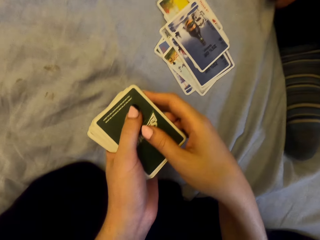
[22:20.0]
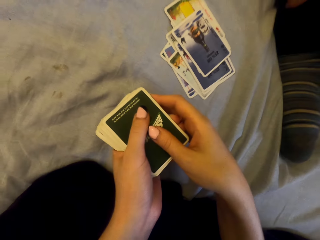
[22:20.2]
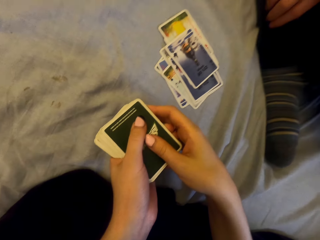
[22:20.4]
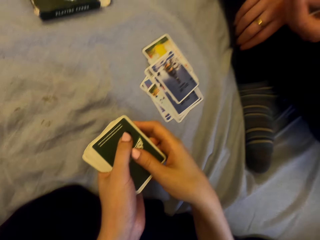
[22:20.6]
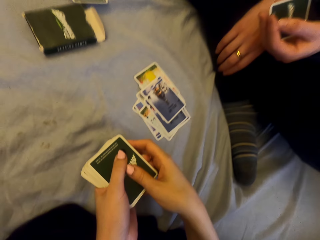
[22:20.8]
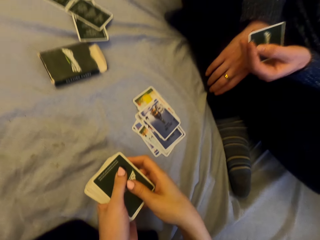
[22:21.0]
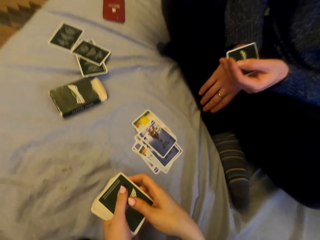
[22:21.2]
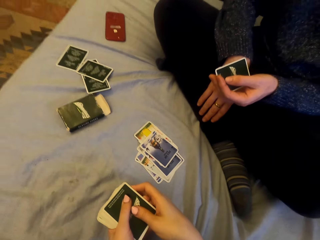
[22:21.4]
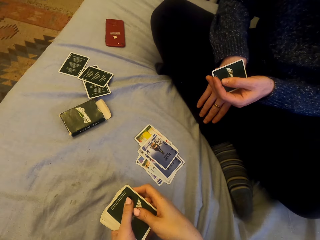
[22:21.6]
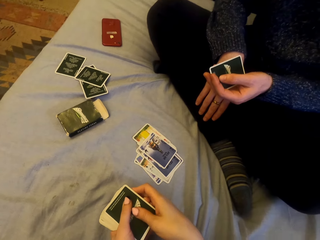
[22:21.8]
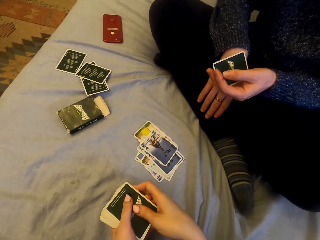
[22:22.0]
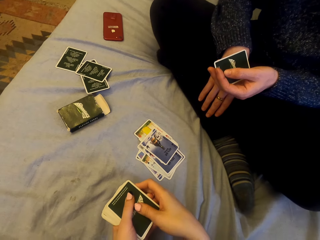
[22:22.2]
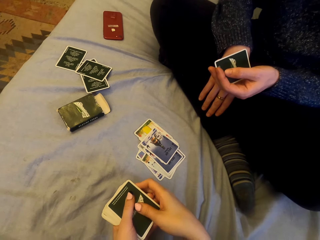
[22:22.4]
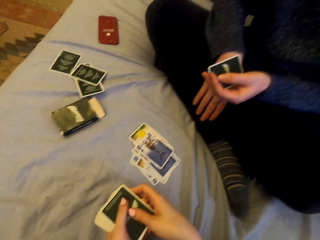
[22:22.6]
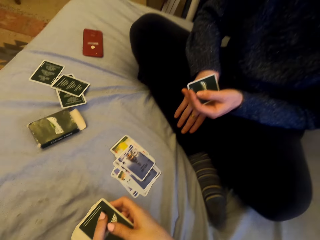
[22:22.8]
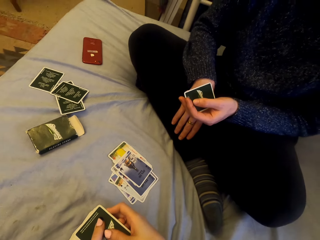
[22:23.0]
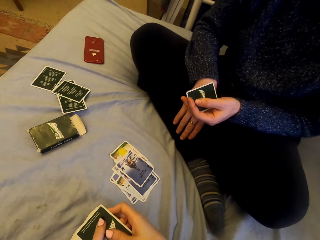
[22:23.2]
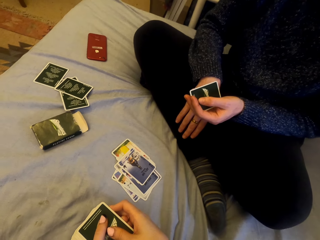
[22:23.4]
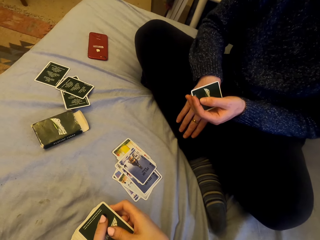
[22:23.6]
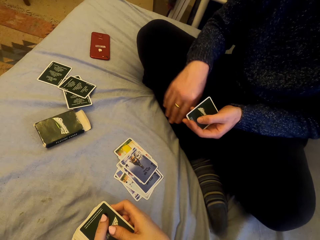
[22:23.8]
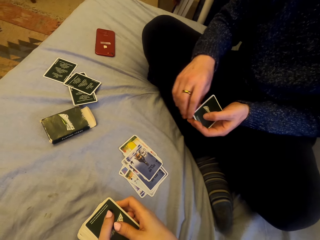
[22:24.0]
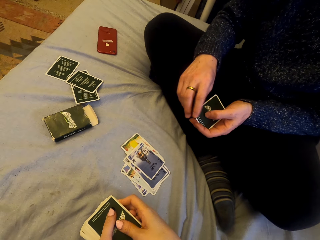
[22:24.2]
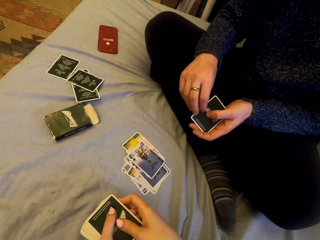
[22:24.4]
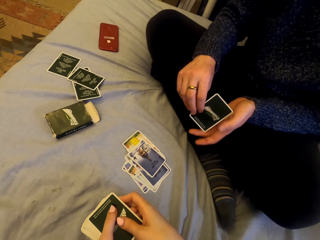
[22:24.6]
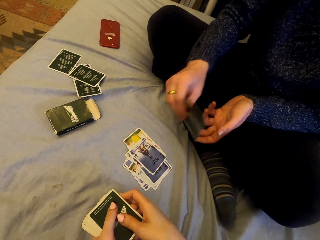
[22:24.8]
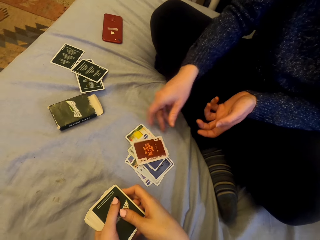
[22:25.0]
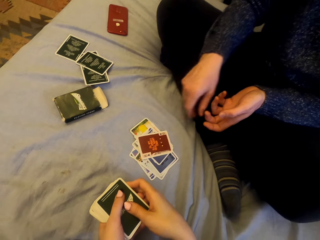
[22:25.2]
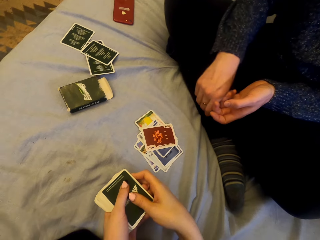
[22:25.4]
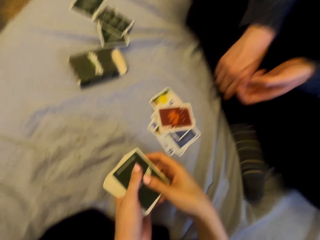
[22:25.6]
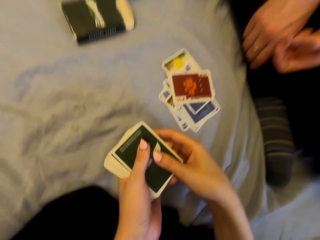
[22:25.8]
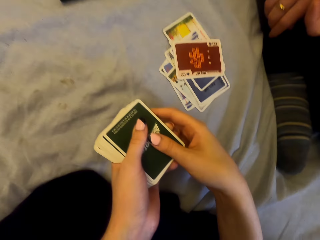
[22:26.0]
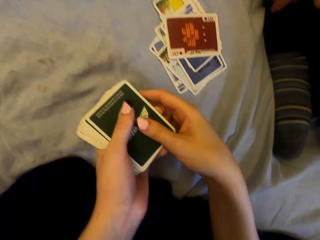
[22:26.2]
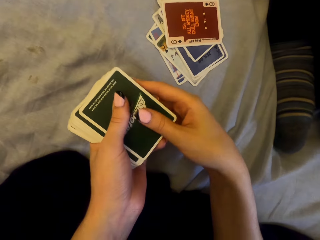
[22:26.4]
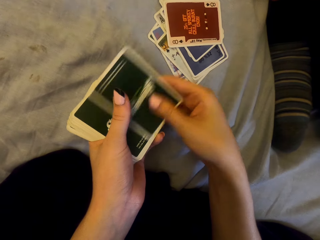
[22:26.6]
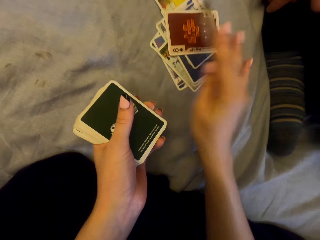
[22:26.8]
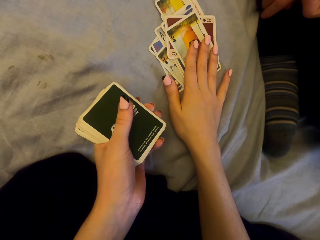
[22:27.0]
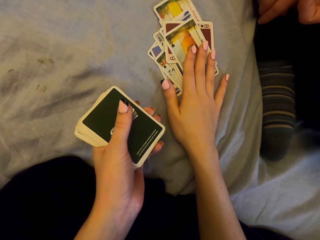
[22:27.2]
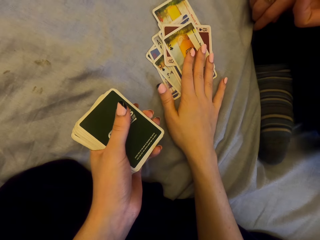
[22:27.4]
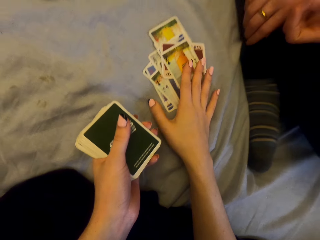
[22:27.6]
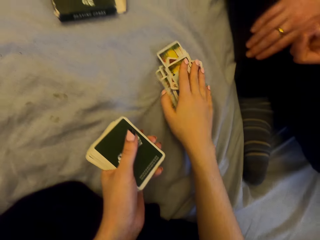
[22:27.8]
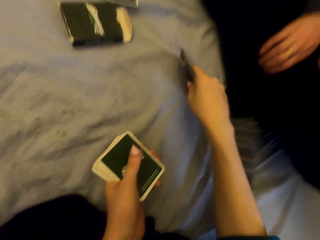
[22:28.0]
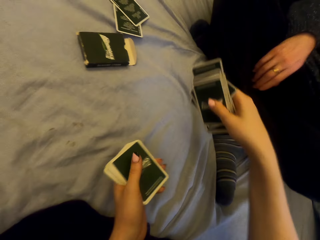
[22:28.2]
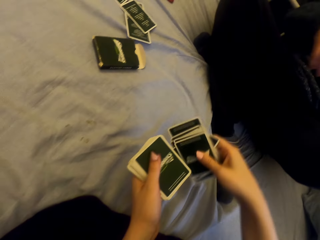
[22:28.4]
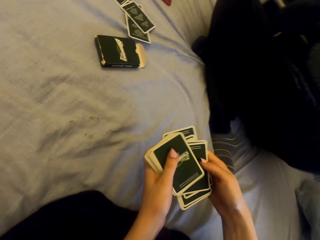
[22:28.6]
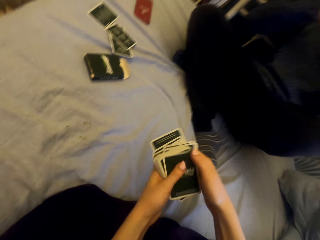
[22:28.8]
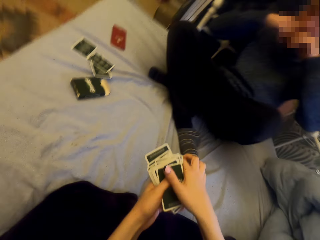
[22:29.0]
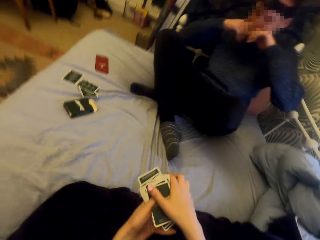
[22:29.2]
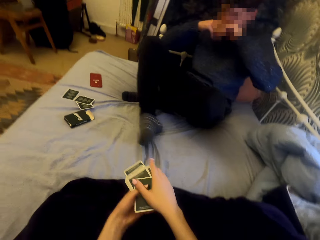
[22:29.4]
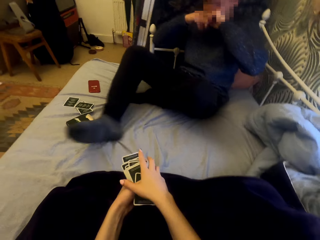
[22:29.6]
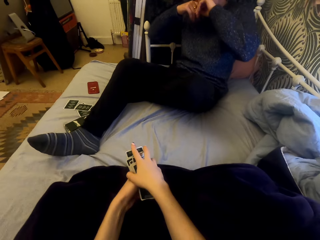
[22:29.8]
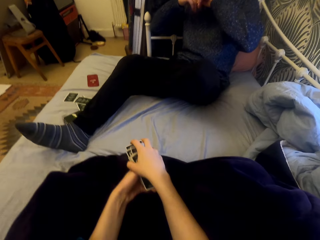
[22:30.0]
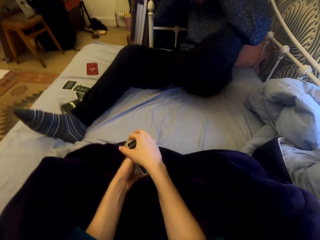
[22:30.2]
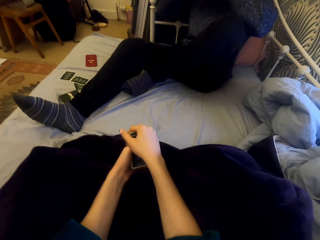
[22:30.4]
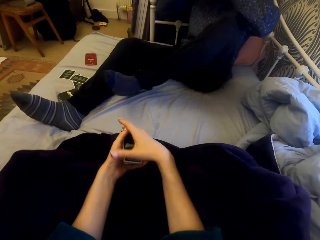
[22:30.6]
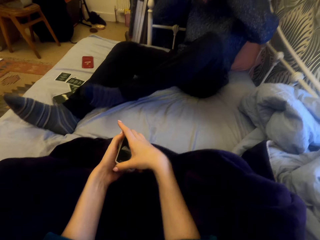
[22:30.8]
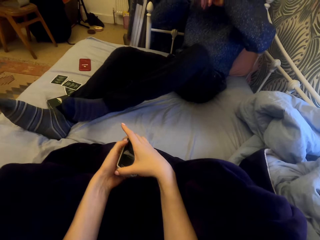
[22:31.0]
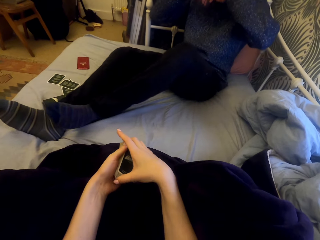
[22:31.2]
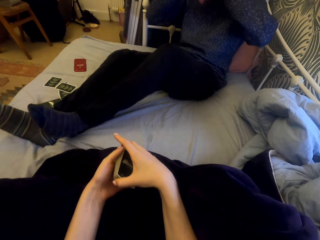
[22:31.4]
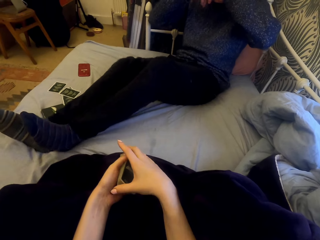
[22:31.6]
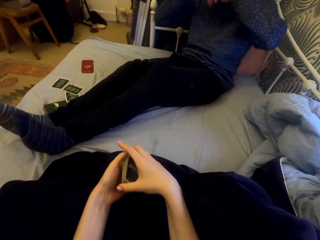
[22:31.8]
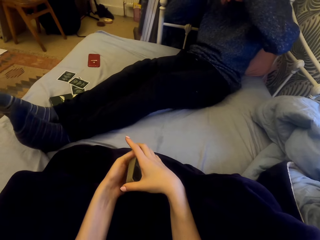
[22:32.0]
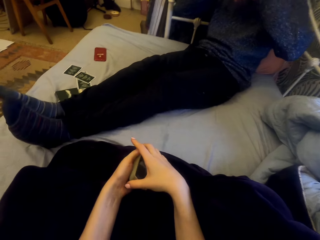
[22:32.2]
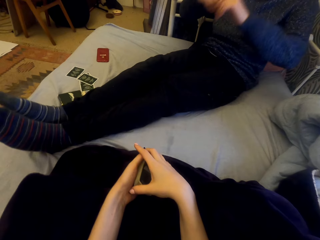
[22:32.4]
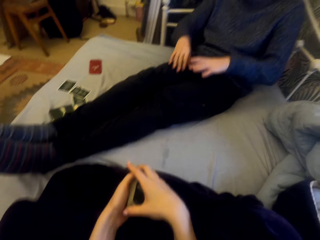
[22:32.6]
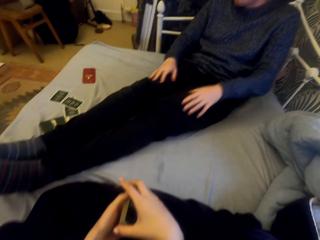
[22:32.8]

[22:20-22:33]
The camera wearer laughs. The man puts the card down. The camera wearer puts the card down. They pick the cards.

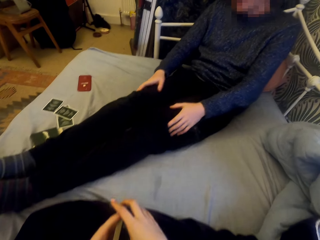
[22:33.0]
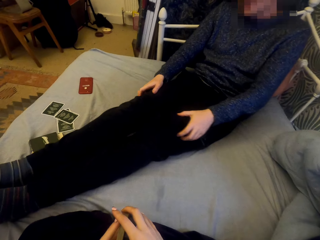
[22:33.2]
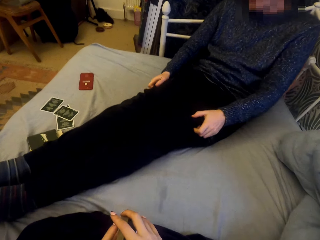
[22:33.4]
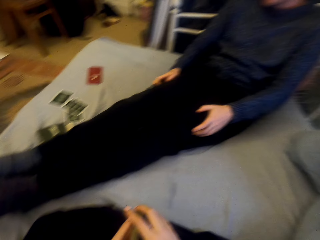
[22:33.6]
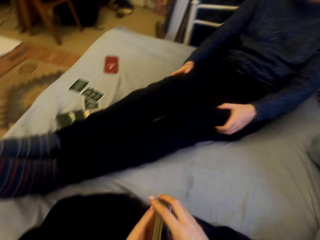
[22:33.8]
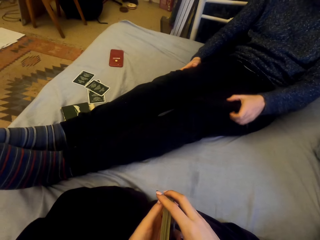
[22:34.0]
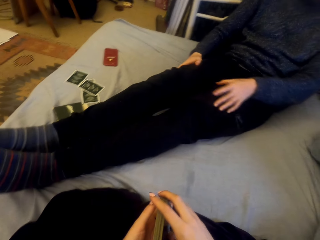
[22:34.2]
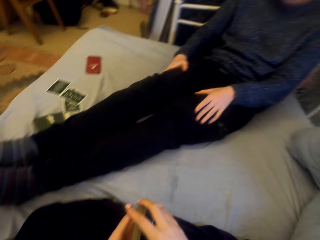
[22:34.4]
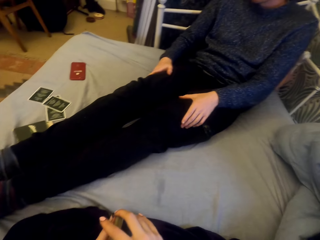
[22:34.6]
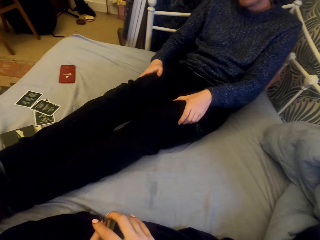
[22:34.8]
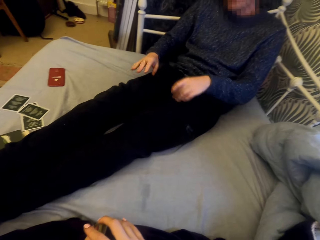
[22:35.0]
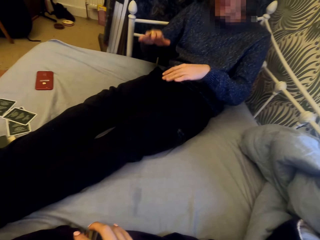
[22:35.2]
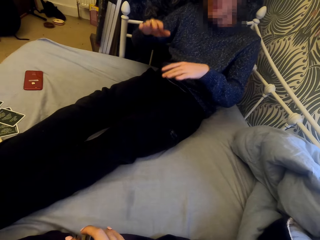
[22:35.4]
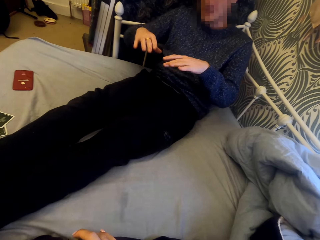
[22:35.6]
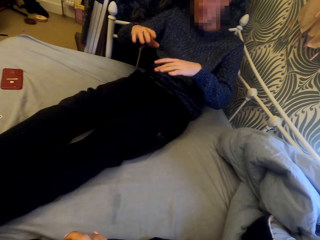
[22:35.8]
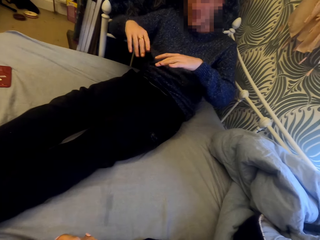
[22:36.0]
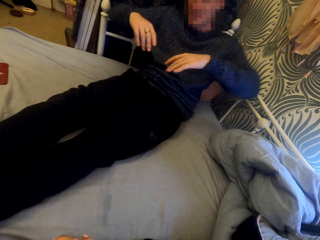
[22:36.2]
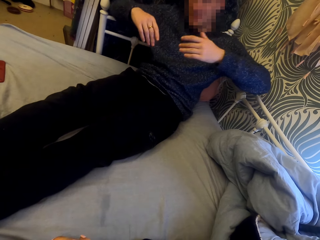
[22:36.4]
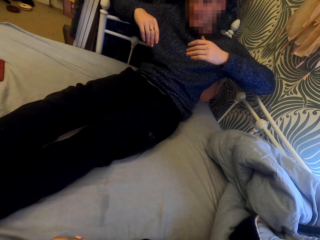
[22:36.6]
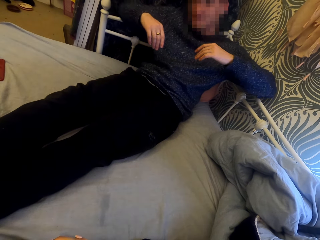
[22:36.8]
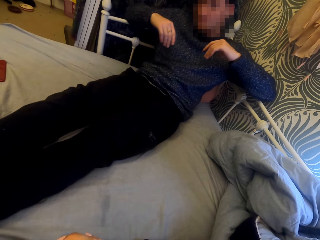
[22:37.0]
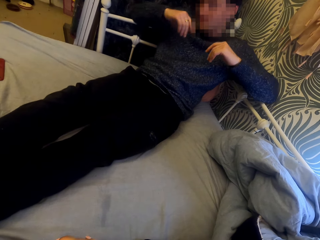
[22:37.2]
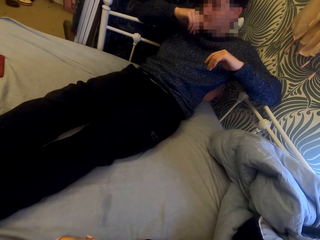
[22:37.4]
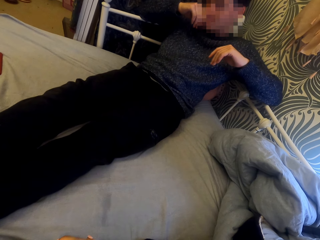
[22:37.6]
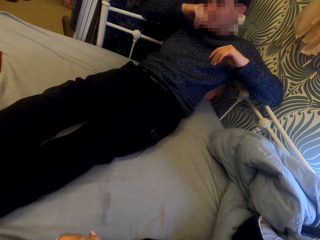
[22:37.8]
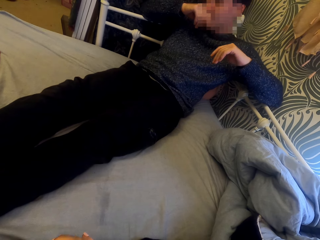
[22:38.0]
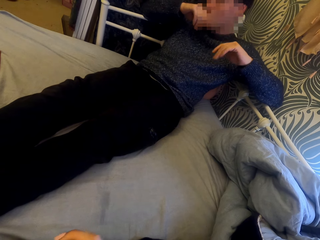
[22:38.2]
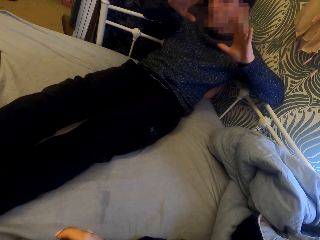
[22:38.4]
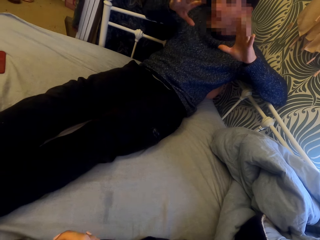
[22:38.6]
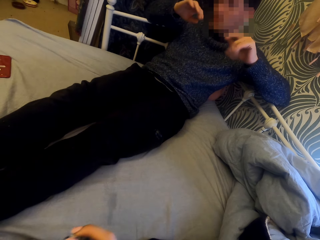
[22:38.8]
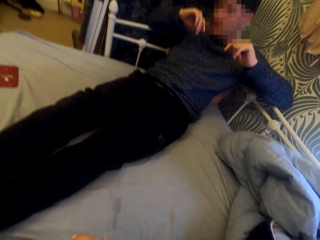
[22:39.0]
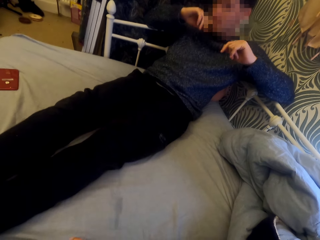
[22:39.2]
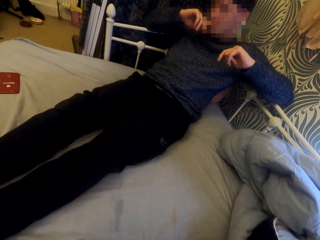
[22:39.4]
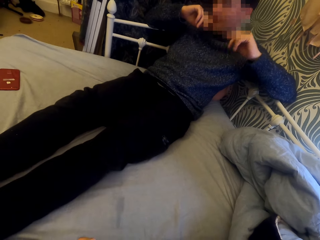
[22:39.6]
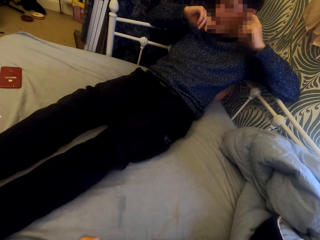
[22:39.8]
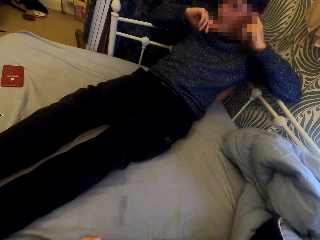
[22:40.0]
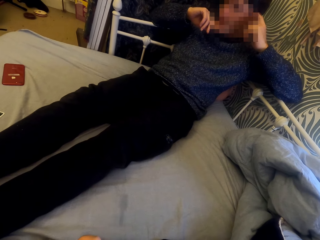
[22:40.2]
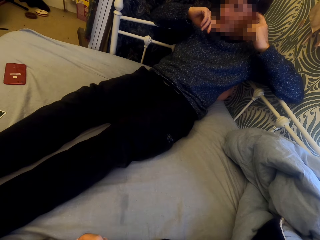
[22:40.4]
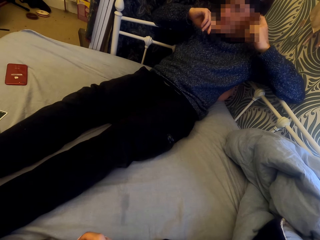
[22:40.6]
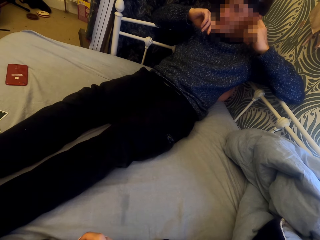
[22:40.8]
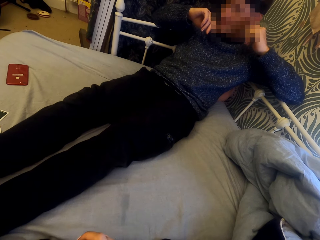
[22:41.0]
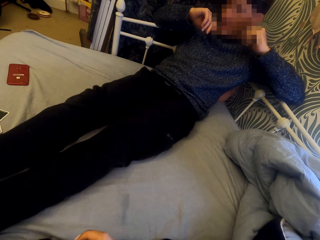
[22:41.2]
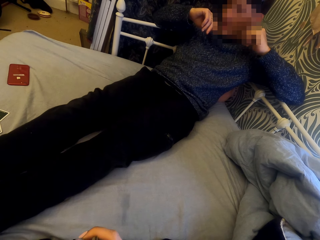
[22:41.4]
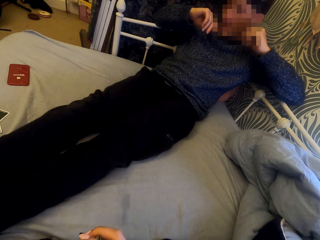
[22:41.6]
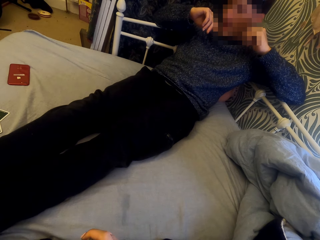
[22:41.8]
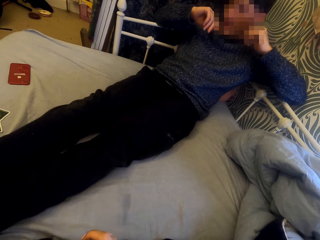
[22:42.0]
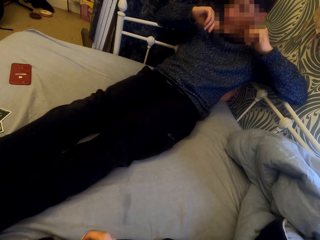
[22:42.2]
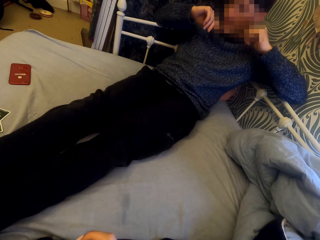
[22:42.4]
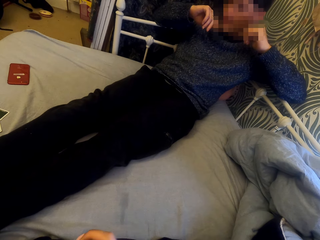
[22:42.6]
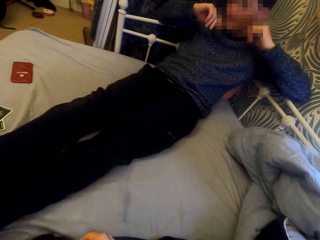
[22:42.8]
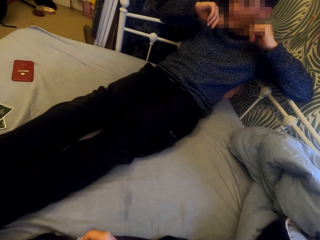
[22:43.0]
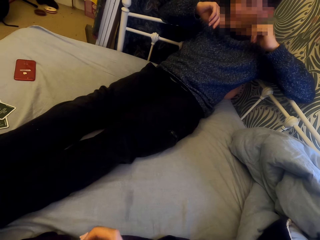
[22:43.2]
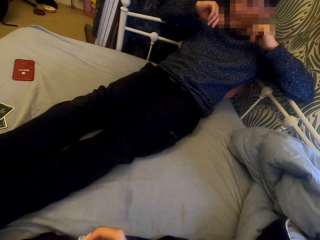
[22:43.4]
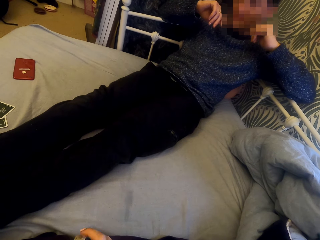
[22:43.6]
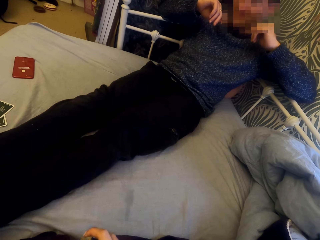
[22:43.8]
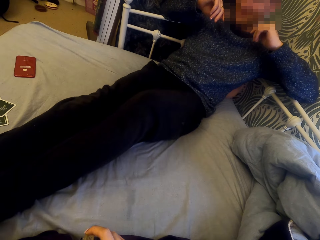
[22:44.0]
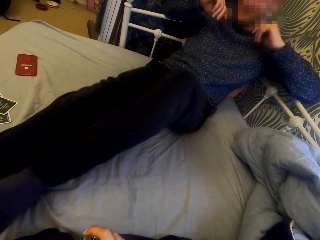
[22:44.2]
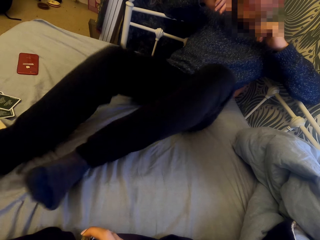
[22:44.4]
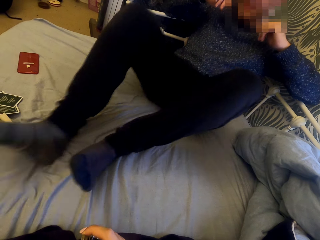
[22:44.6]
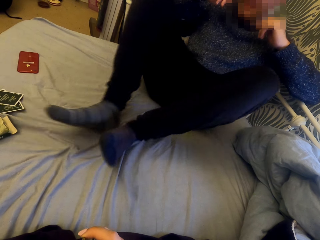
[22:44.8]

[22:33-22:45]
The man talks to the camera wearer.
